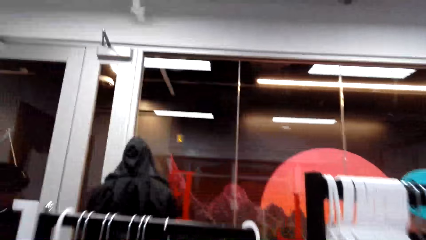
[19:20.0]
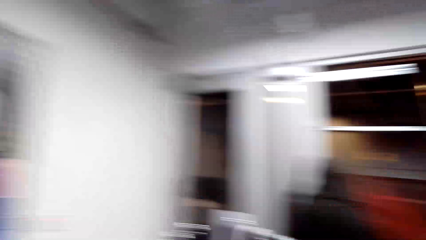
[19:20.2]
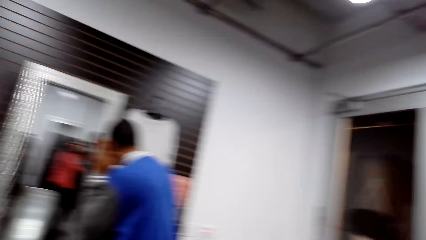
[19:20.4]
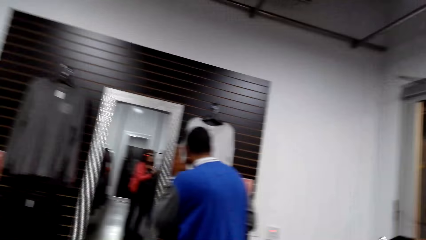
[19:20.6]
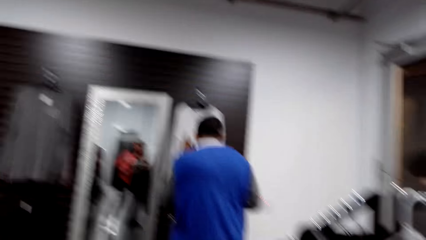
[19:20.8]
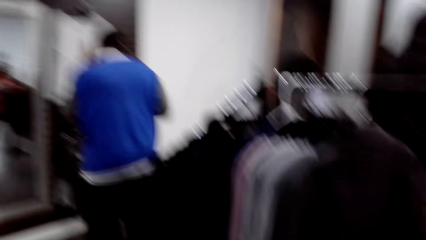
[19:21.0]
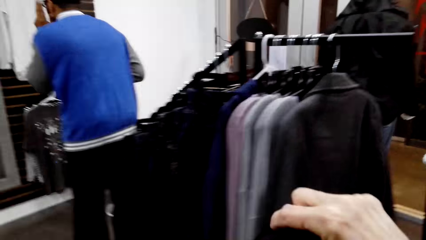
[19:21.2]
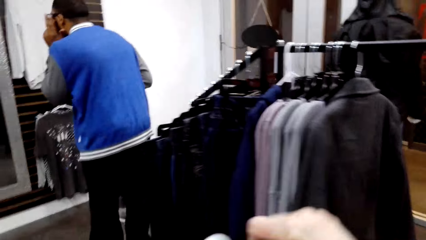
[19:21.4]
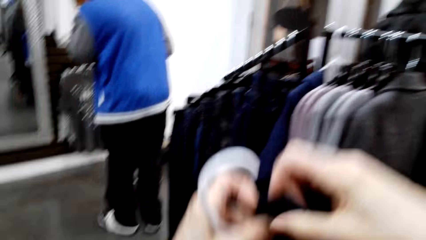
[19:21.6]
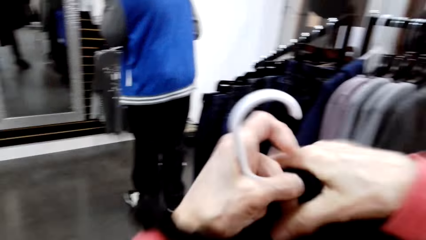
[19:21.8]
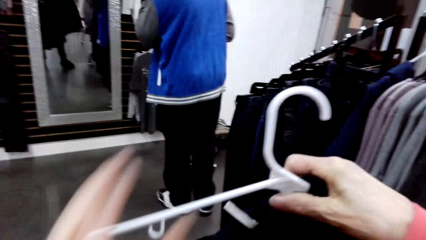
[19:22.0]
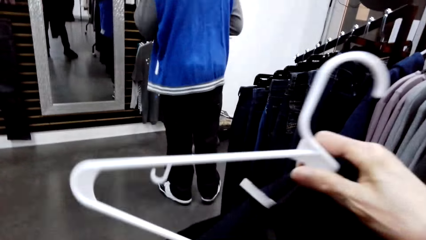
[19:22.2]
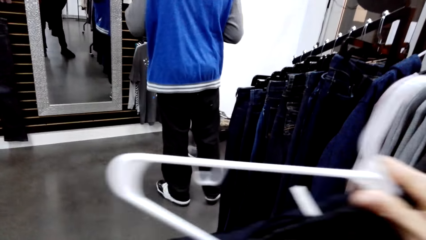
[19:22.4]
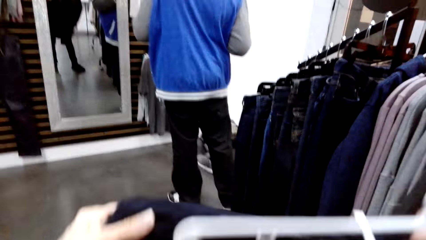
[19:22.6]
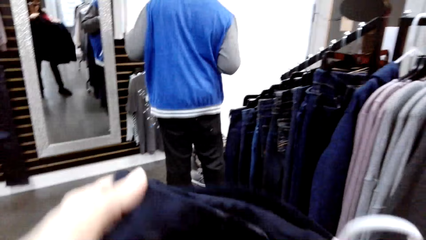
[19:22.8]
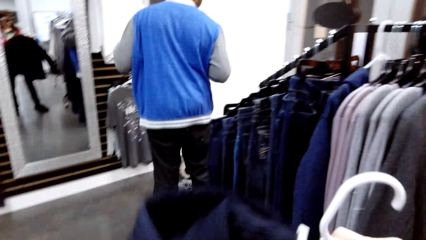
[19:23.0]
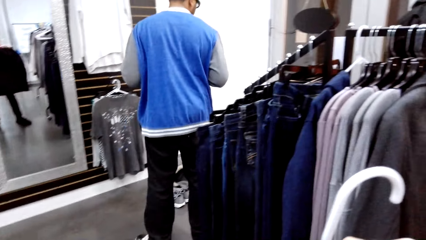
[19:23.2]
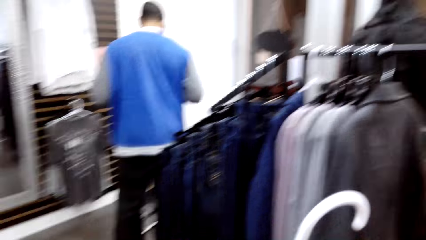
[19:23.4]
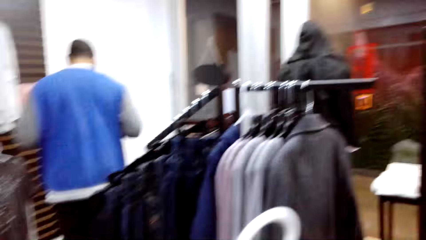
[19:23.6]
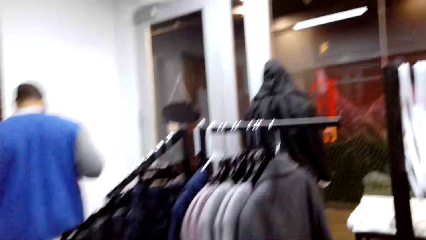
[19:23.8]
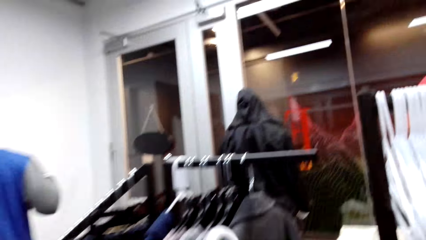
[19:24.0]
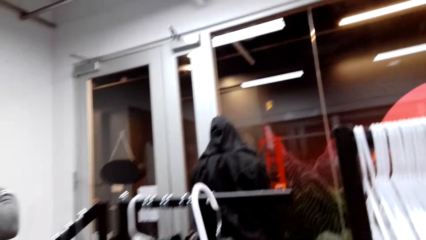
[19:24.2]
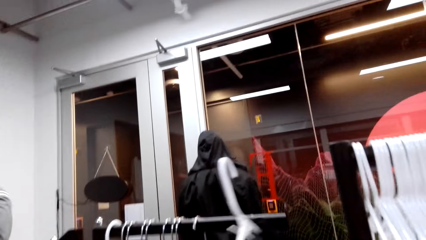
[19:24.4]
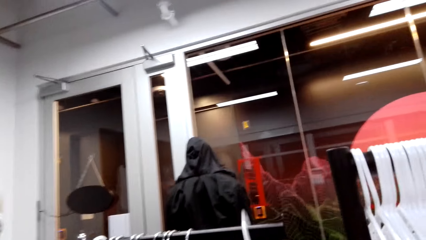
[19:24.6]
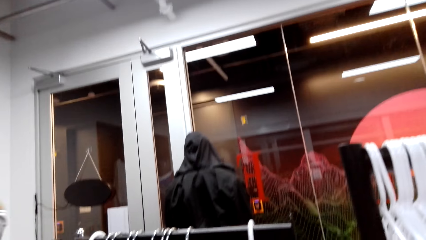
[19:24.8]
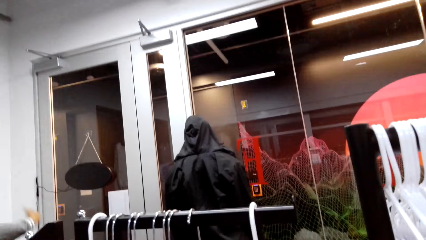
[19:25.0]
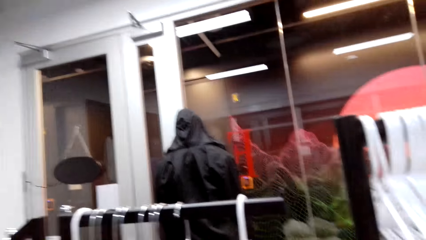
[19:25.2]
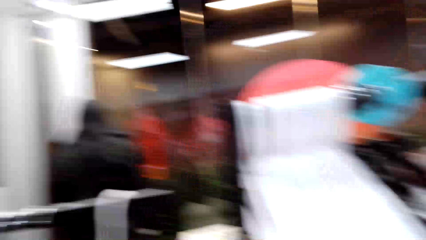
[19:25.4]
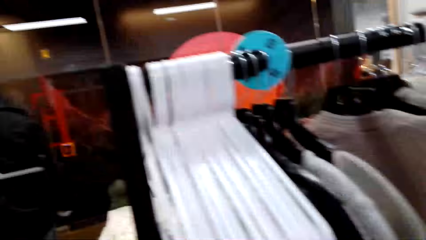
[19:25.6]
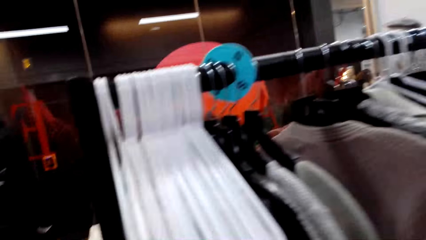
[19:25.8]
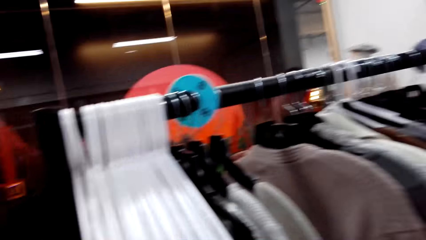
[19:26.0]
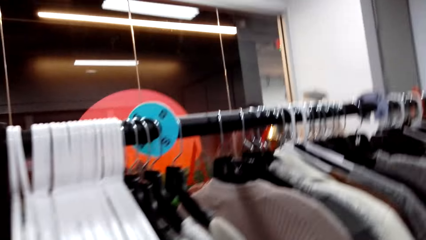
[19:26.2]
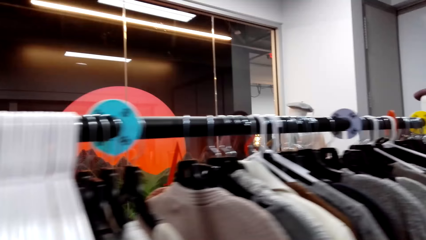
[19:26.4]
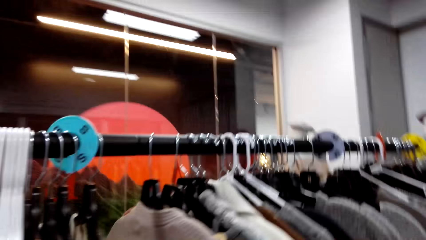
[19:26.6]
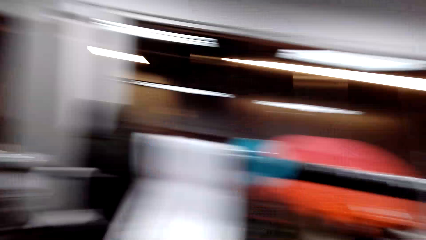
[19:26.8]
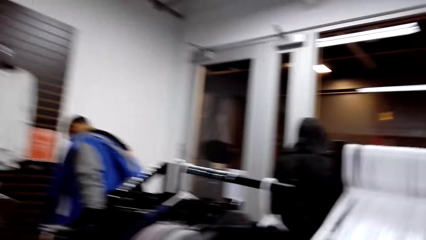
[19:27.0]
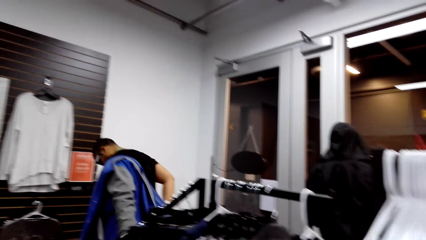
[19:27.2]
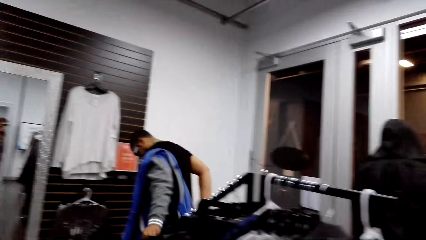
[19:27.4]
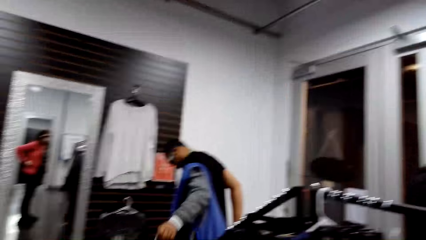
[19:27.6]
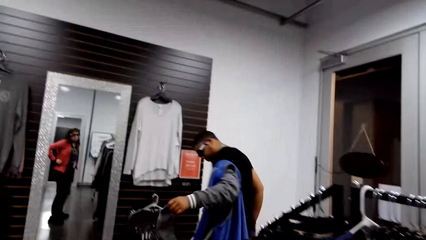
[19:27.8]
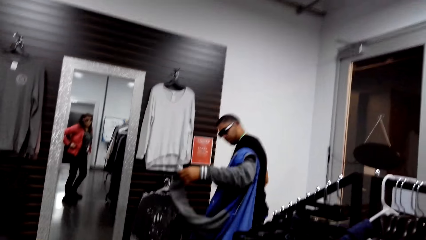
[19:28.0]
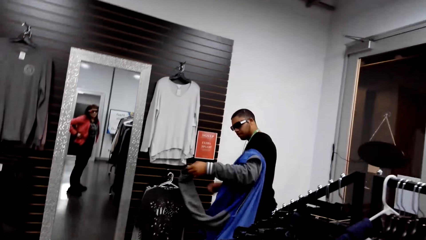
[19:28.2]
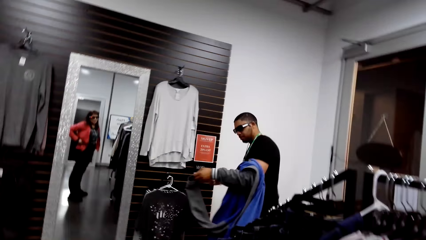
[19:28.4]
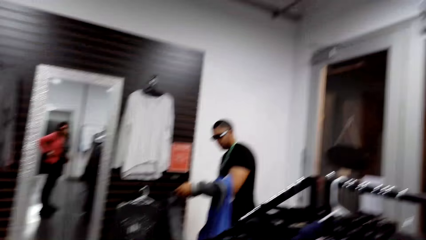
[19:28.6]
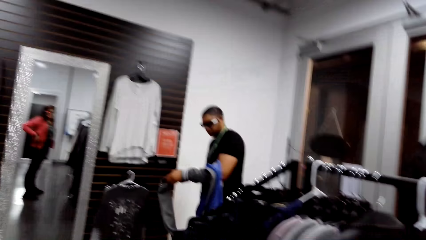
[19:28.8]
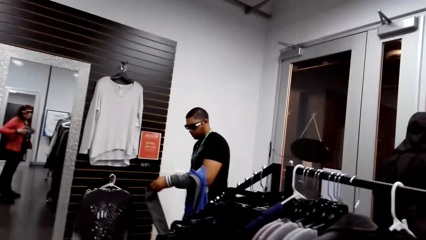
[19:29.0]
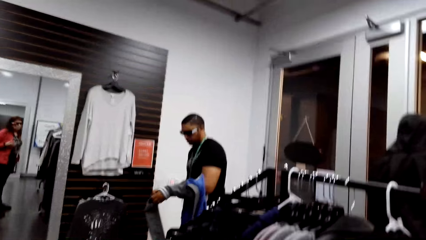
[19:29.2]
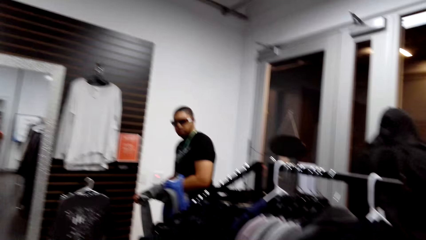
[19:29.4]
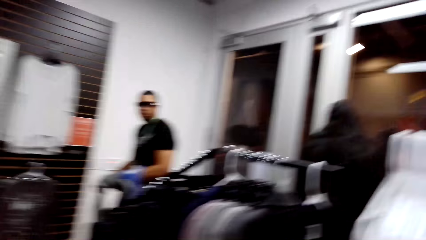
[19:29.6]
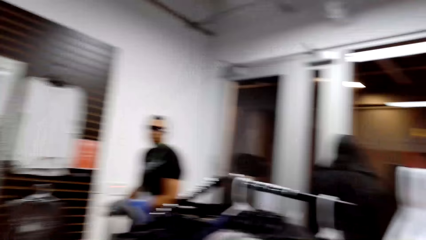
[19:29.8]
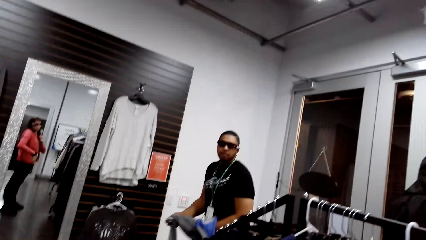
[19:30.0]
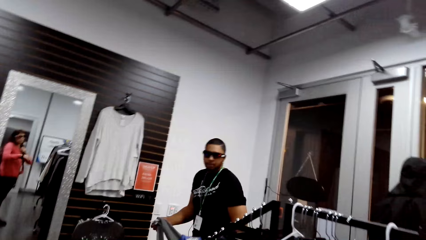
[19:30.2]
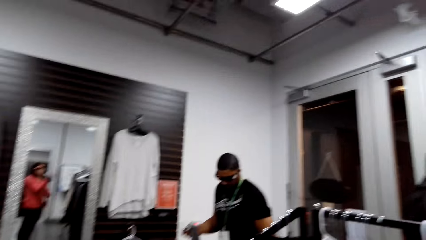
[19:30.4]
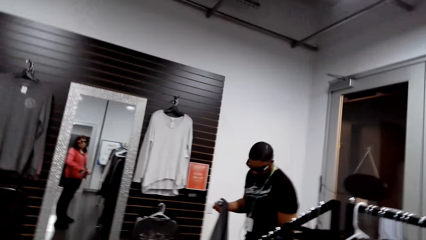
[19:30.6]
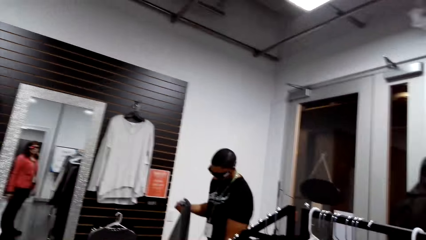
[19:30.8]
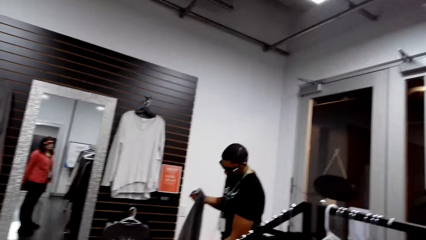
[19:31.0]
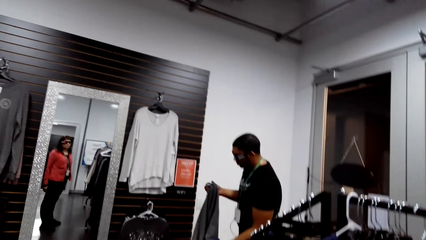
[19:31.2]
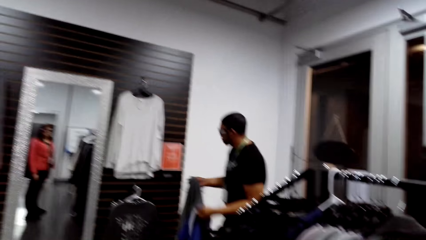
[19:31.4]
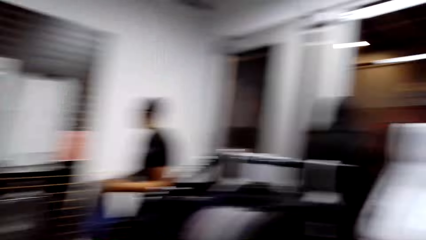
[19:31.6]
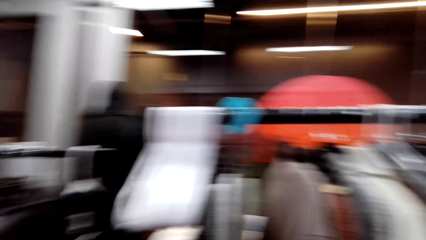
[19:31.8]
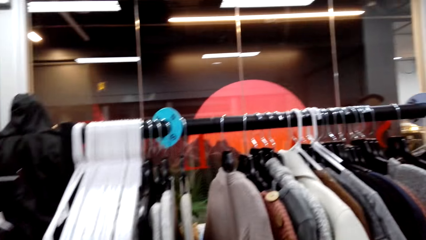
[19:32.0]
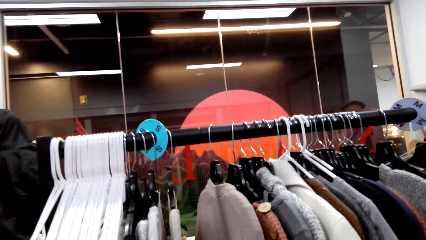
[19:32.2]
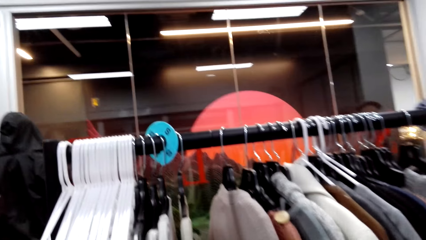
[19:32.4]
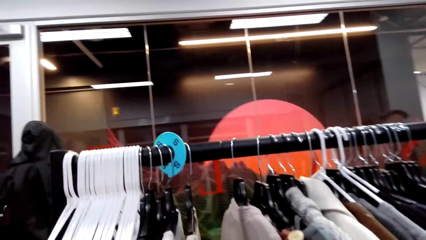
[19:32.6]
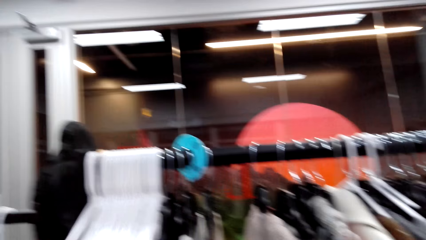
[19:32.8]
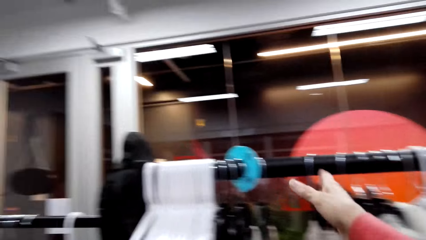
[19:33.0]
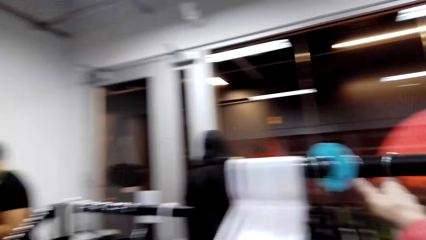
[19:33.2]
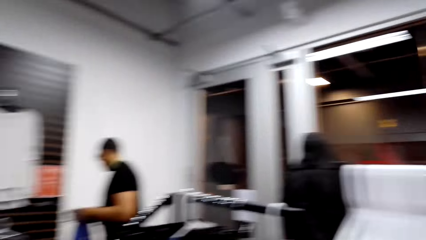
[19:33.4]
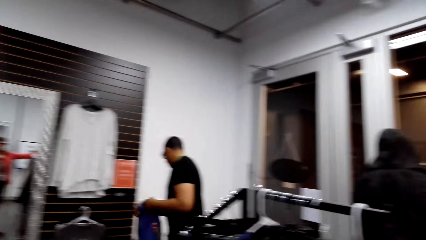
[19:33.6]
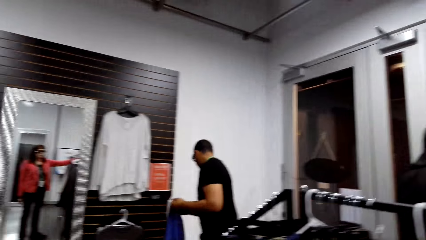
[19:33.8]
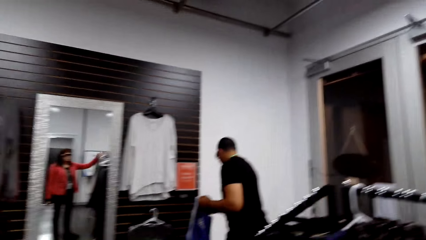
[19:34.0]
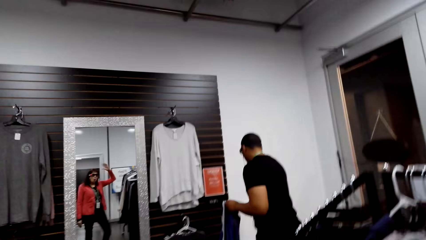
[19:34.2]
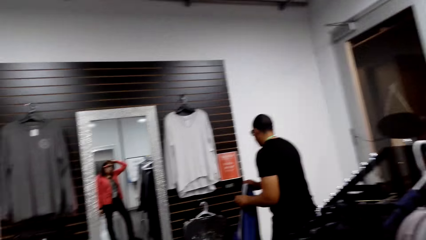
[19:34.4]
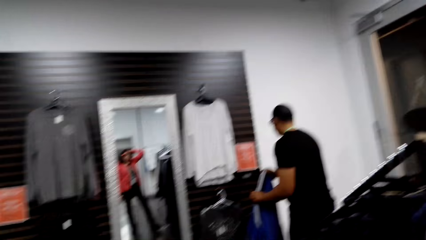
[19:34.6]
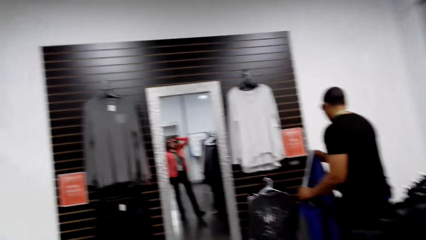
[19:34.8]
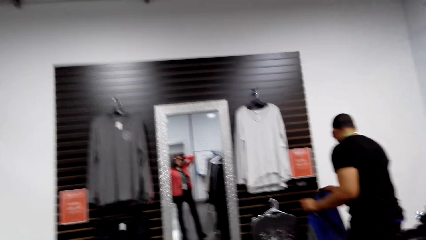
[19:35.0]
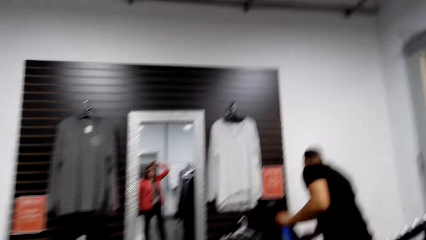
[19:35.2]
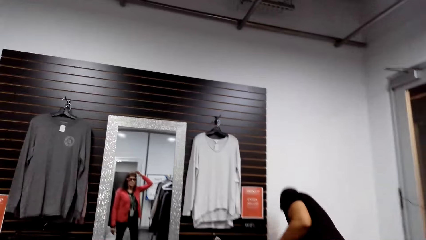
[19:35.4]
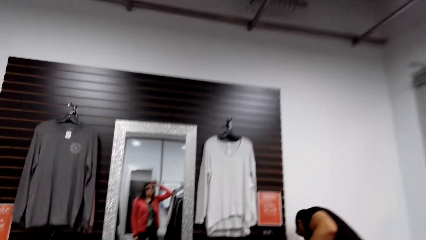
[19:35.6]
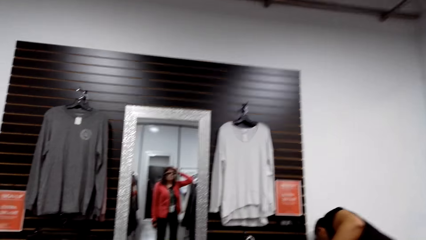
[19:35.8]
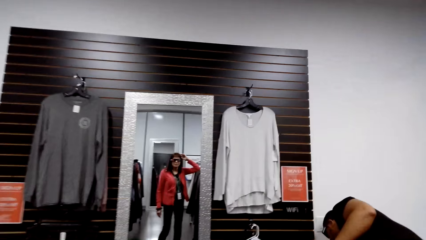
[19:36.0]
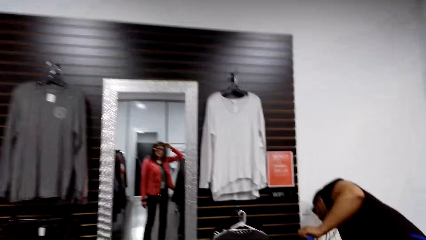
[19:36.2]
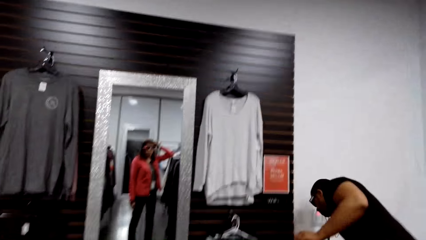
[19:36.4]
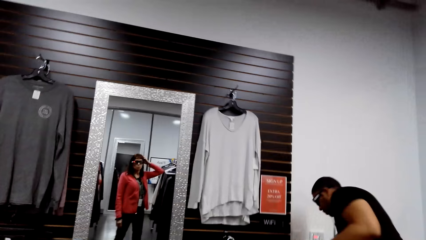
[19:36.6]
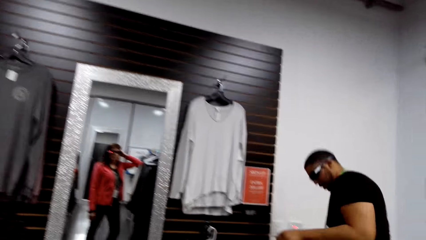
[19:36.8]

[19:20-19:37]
The camera wearer lifts a hanger from the hanging line. They hold a cloth, adjust the cloth on the hanger, and place the hanger on the hanging line. They look around the hanging line. They walk around the shop. A man removes the jumper sweater. The camera wearer looks around the shop. They look around the hanging line.
